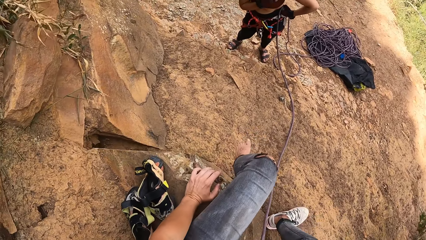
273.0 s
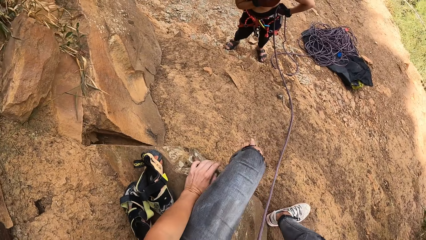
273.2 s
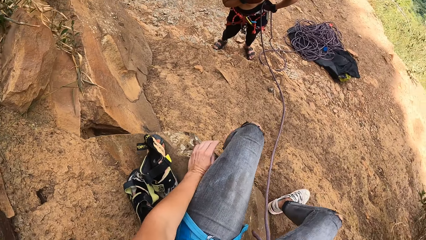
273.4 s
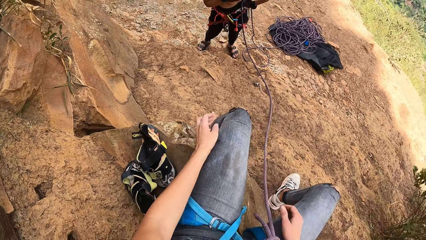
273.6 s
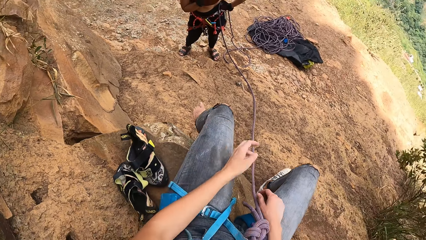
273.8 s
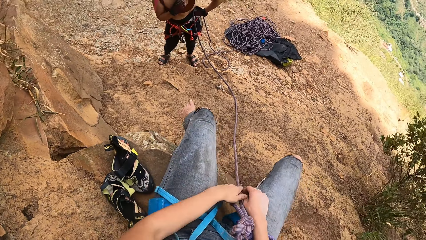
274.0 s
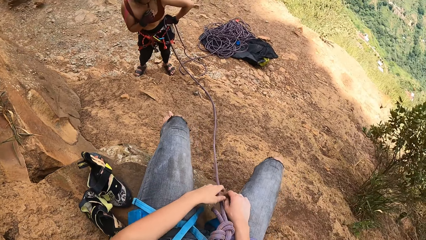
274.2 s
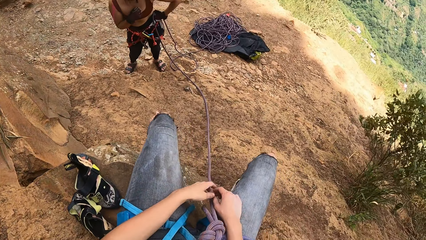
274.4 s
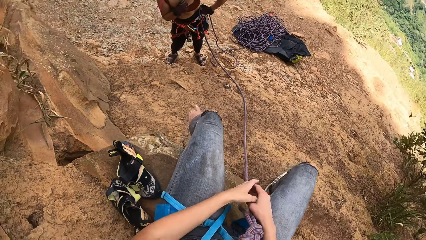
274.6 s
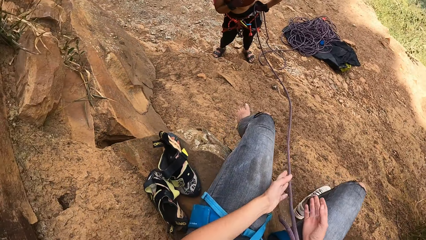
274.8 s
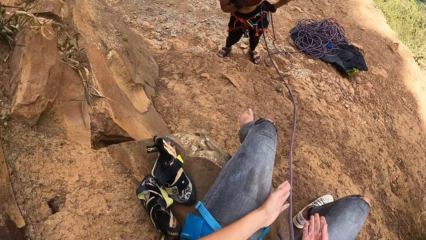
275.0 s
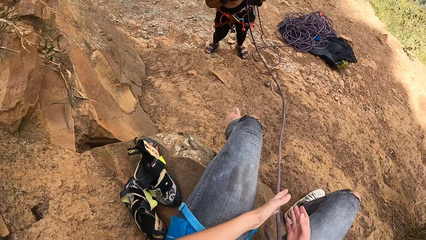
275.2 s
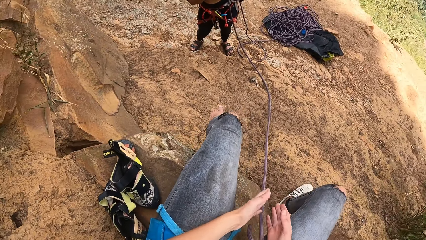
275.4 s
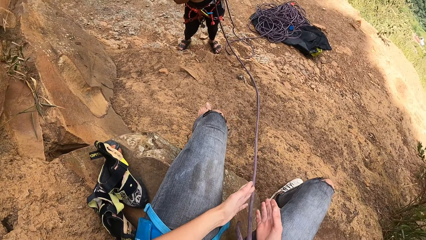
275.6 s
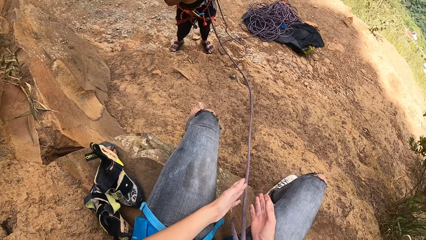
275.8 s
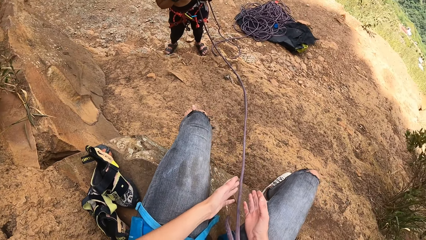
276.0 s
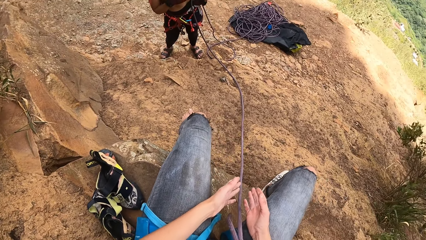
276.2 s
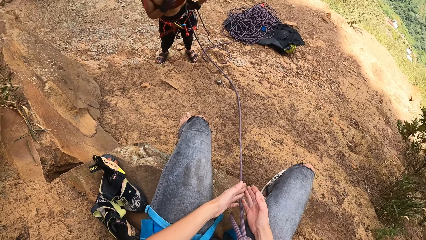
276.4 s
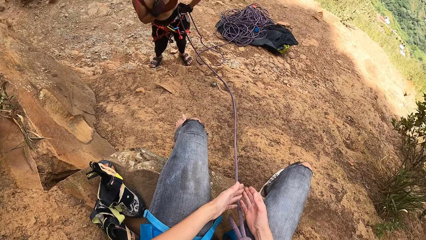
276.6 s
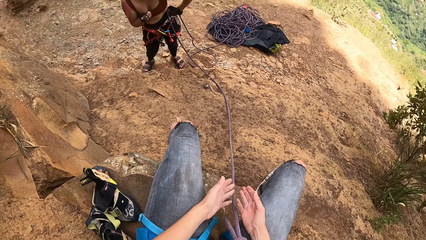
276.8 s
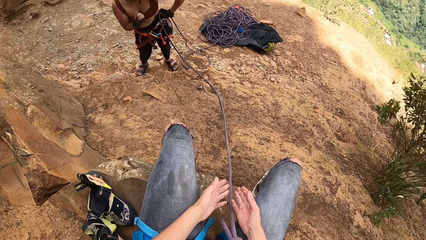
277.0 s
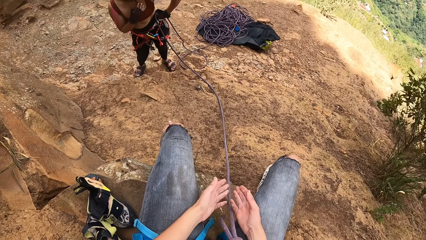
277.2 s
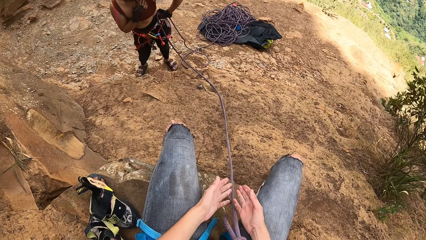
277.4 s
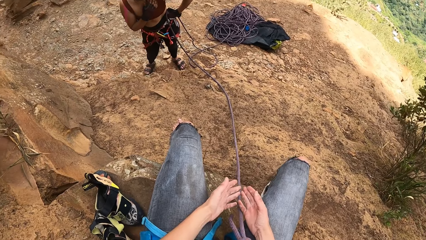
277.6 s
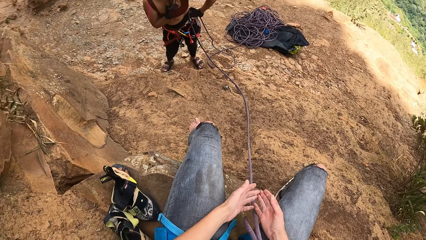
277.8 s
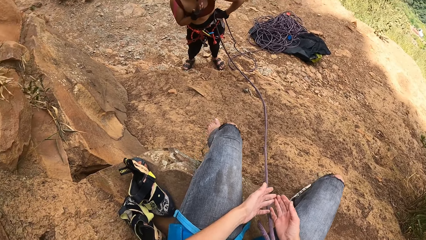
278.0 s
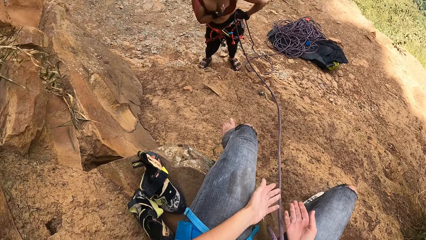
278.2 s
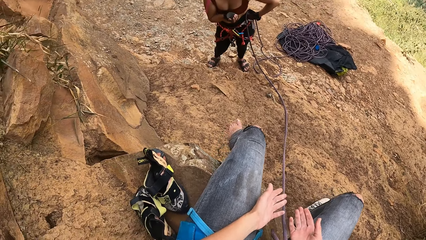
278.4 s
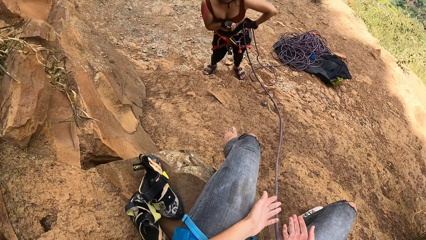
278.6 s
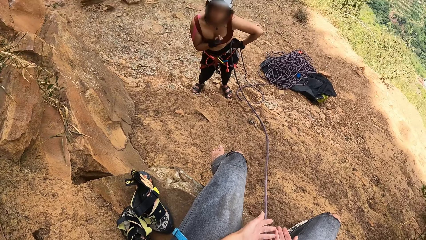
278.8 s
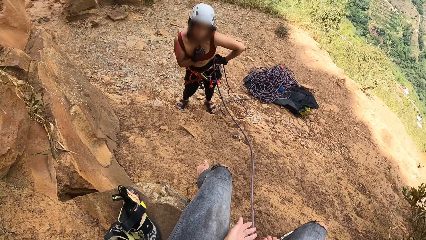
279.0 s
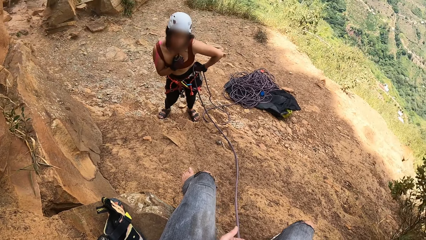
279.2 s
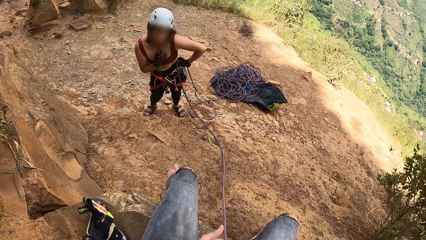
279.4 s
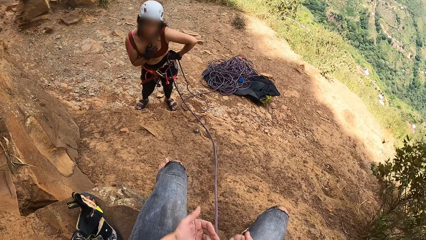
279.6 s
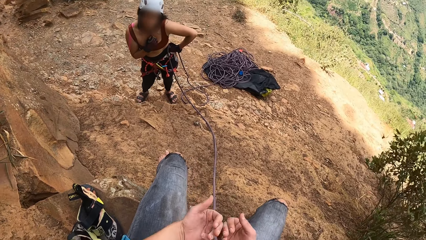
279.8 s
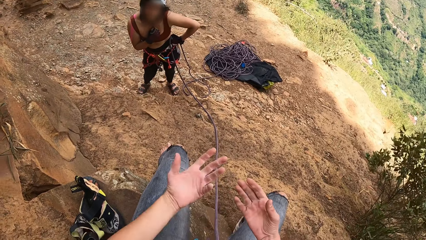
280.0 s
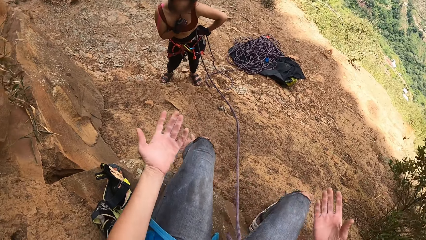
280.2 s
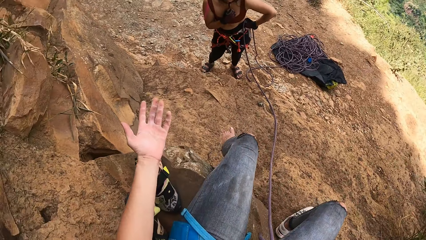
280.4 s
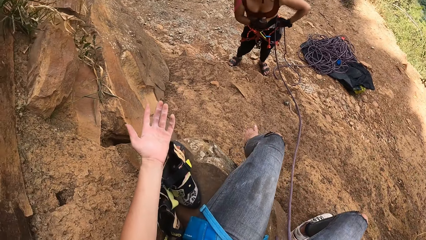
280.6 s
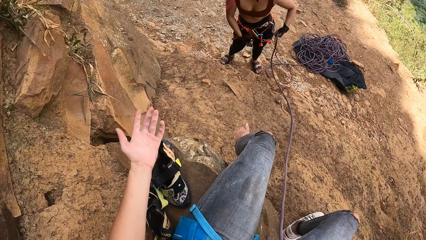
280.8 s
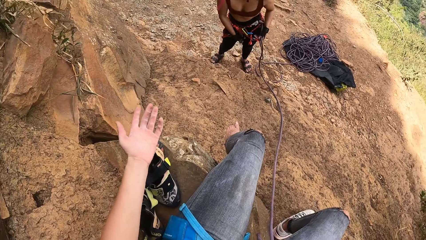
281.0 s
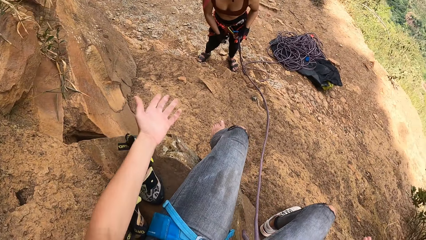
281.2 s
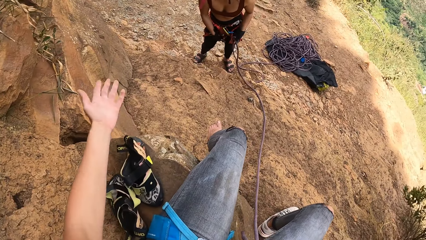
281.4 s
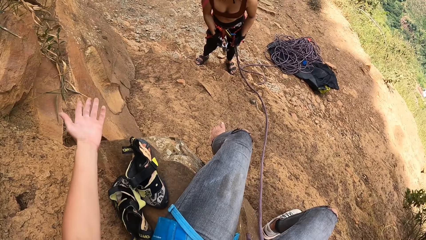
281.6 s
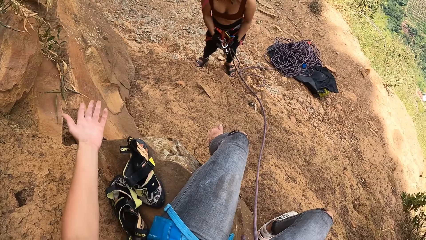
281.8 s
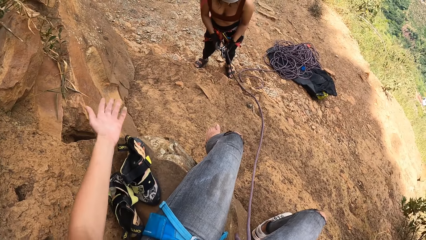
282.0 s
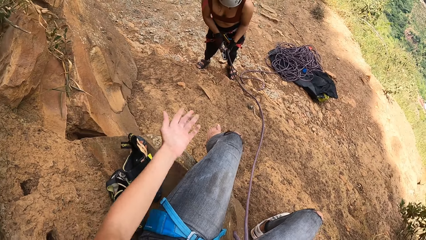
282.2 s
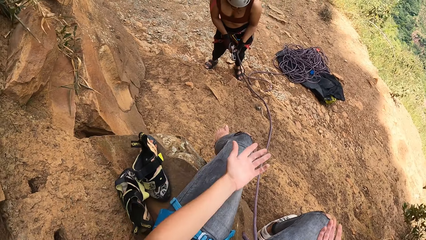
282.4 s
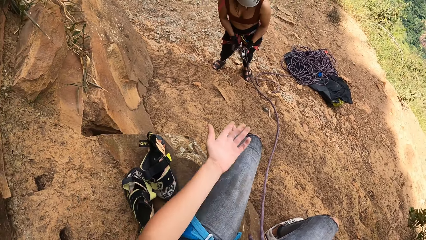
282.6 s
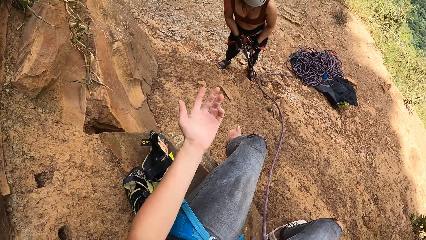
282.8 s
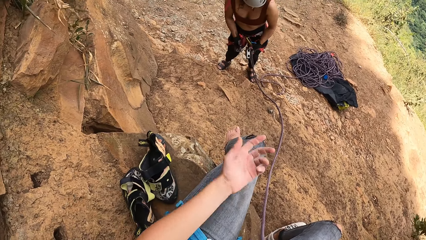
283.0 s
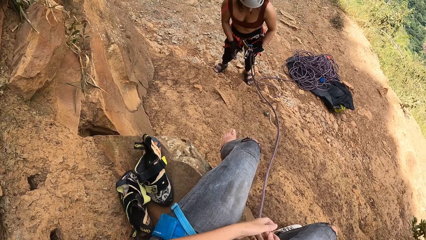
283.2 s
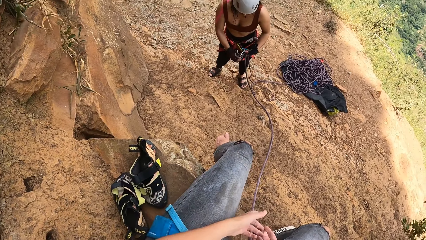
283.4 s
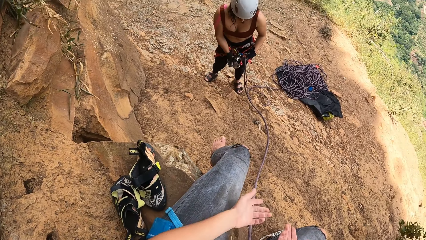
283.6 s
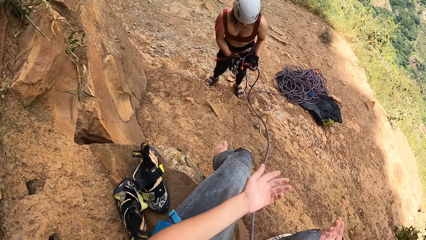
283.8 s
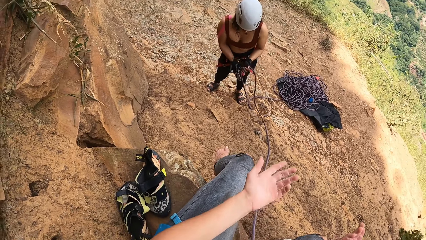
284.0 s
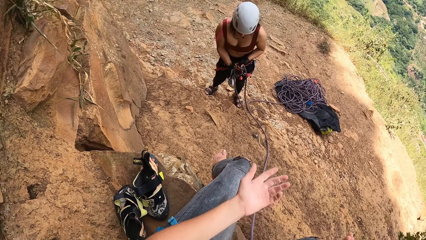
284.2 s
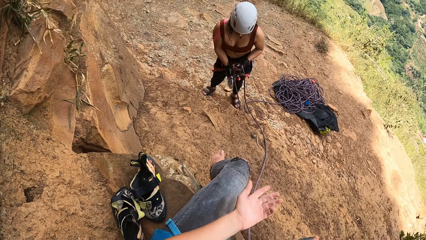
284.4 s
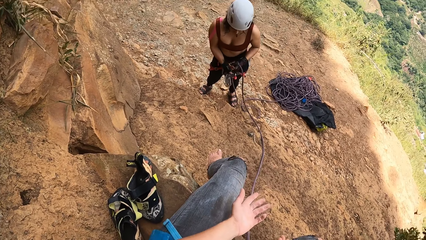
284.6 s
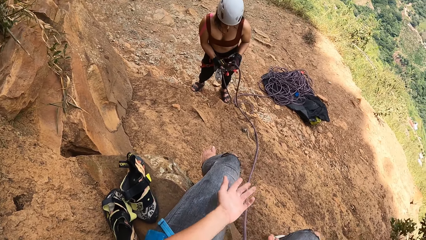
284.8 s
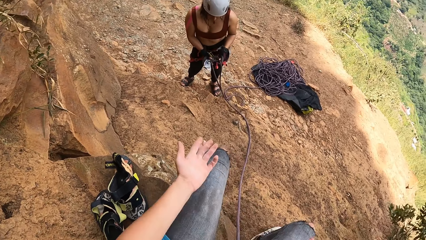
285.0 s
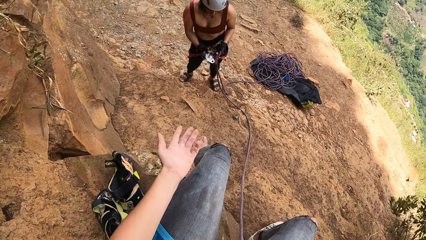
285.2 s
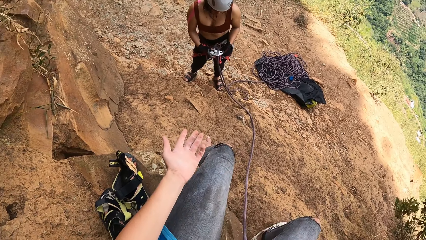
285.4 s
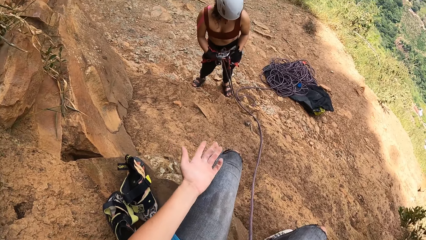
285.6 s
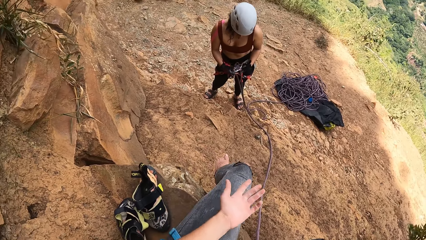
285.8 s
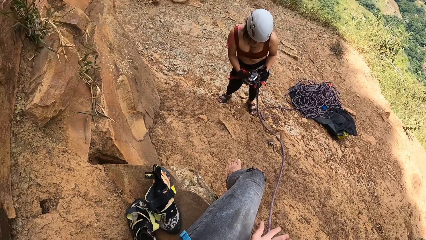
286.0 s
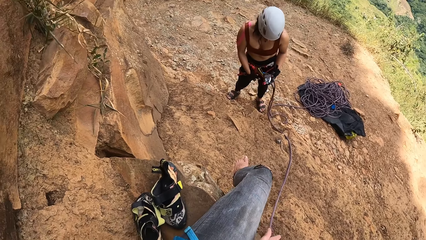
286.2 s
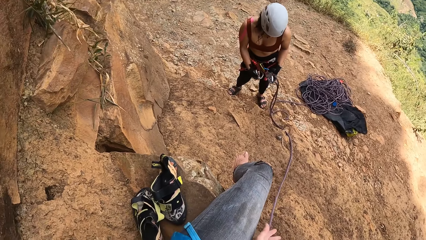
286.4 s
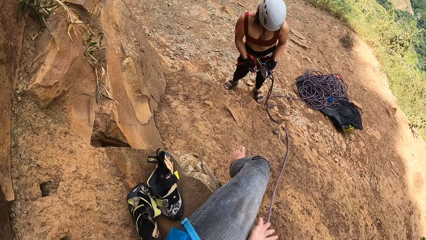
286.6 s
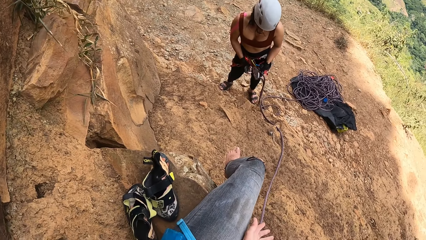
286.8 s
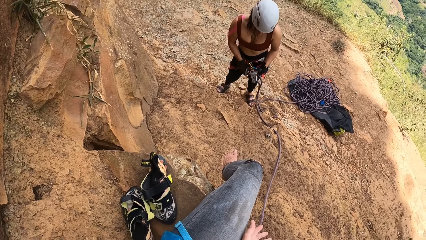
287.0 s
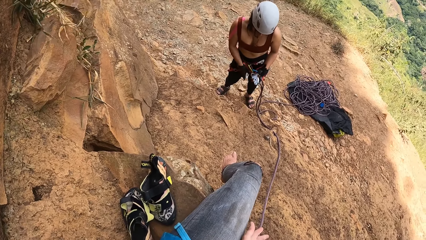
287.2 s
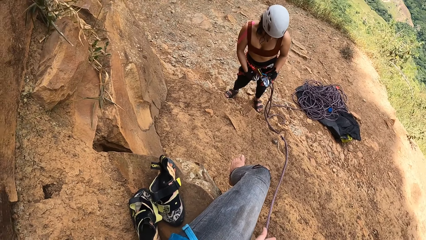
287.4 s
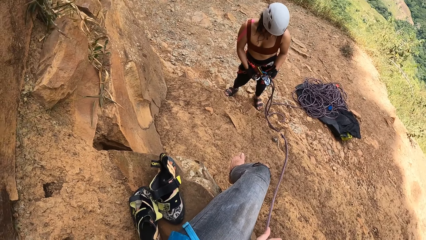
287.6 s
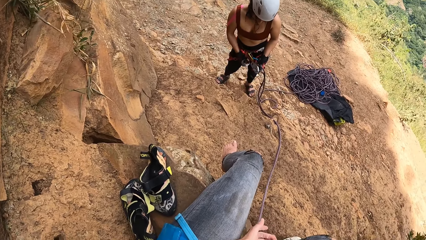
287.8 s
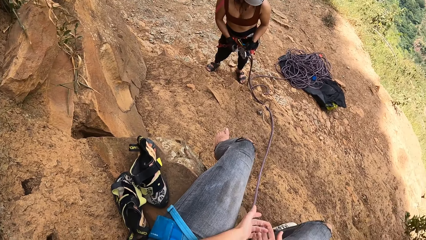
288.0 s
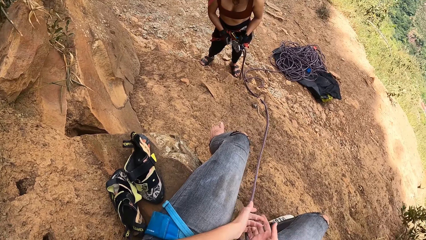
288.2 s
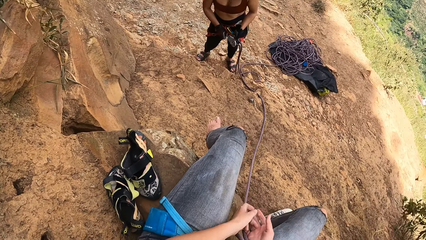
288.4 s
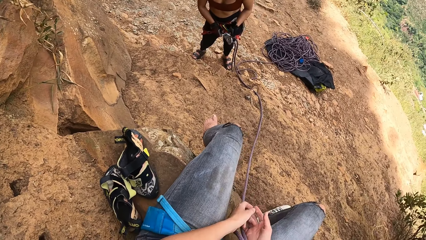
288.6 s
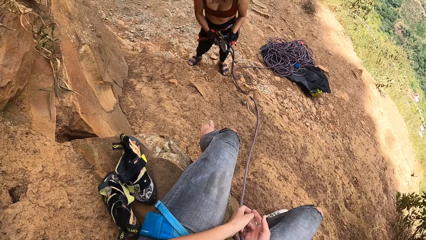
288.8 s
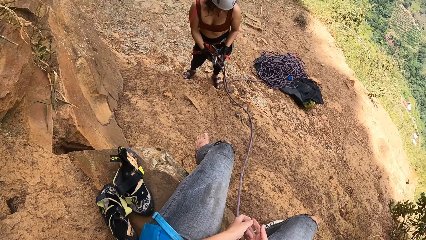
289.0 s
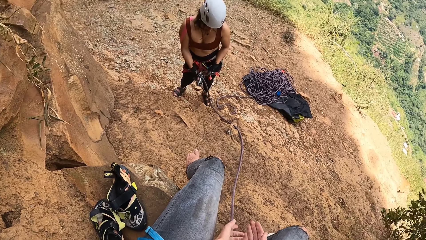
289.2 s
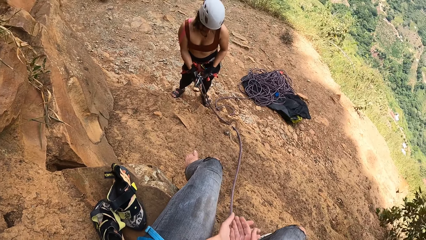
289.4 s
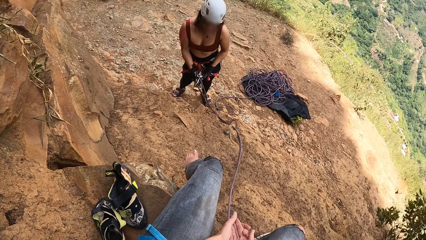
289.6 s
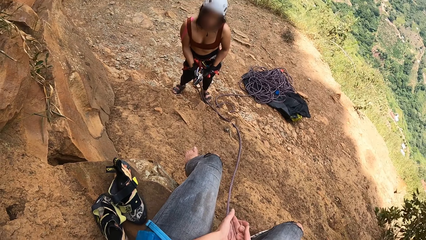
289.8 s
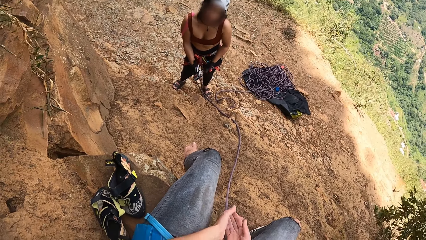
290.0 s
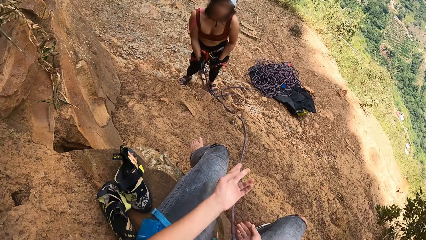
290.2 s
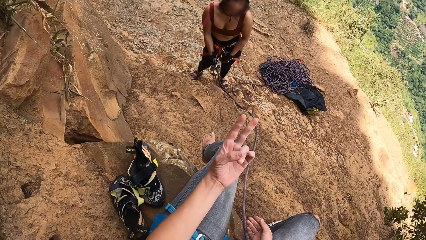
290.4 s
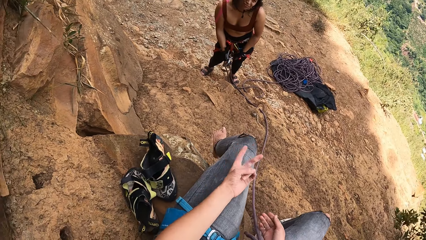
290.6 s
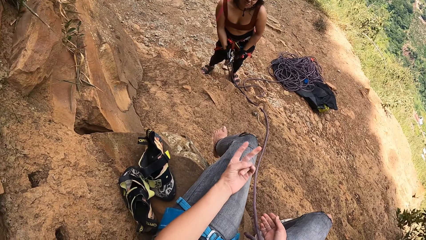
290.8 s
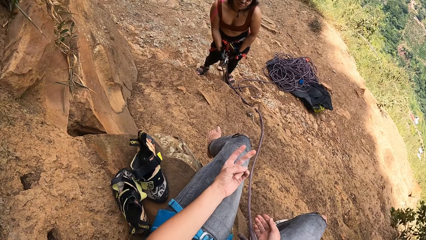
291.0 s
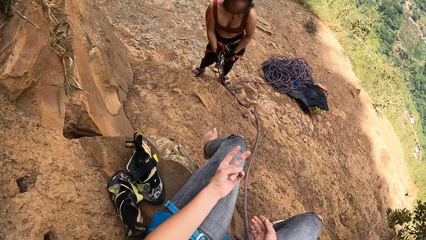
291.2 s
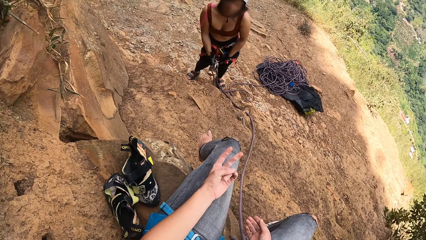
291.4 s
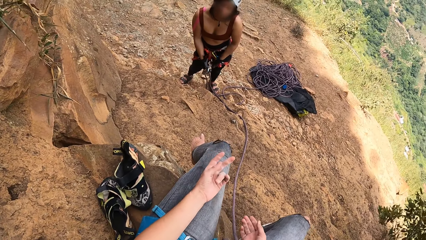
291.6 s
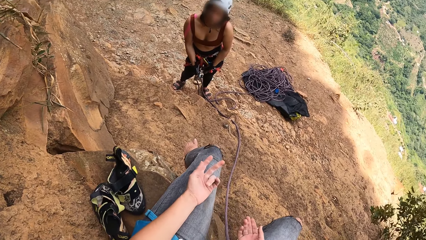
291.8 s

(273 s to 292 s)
The camera wearer puts a hand on a stone. She talks with the woman with hand signs. Another woman touches a rope. She passes the rope holder in the right hand to the left hand. She grabs the rope holder with a right hand. She fixes the rope holder with a right hand. She holds the rope. She looks at the camera wearer. The camera wearer points left hand fingers. She moves her hands.
